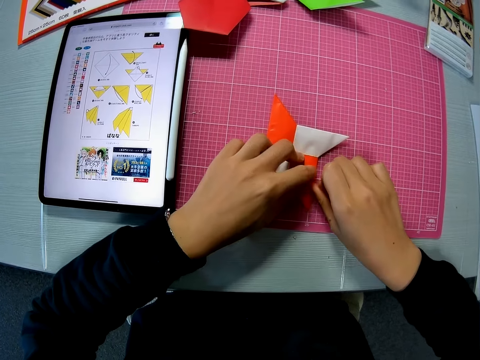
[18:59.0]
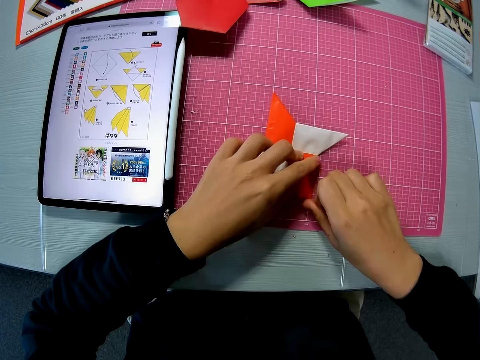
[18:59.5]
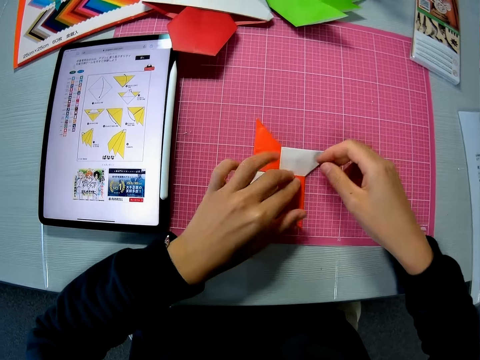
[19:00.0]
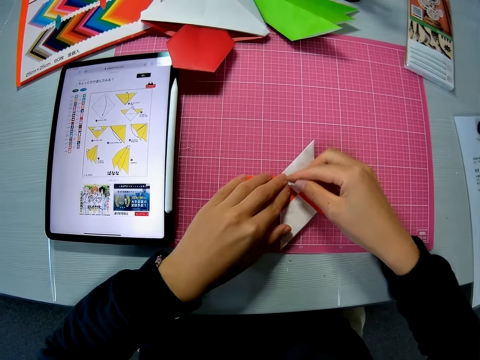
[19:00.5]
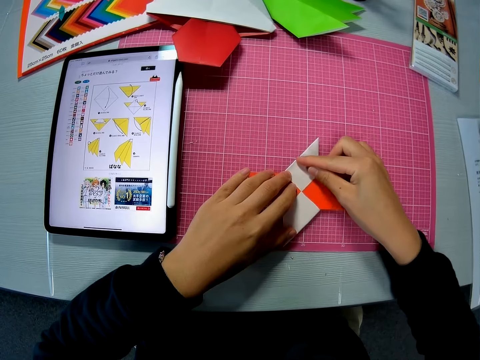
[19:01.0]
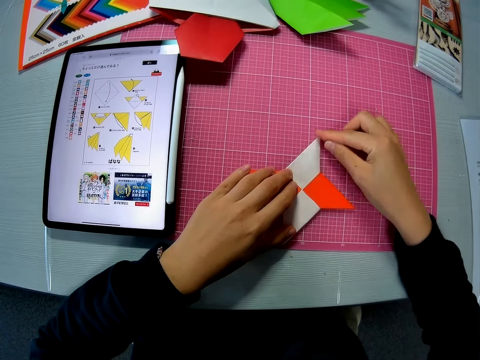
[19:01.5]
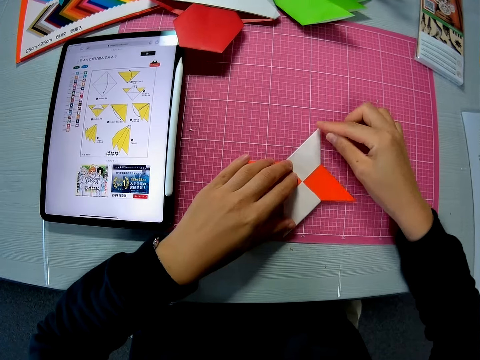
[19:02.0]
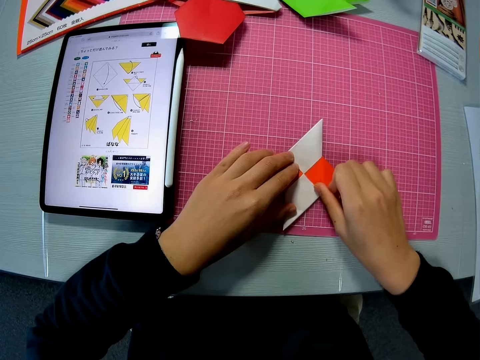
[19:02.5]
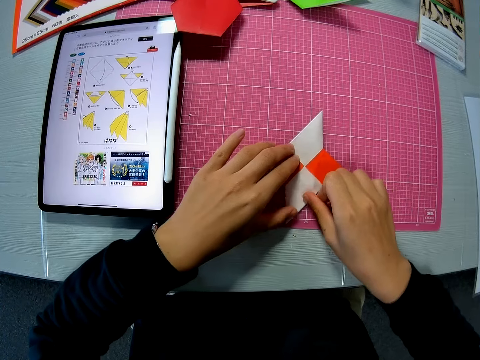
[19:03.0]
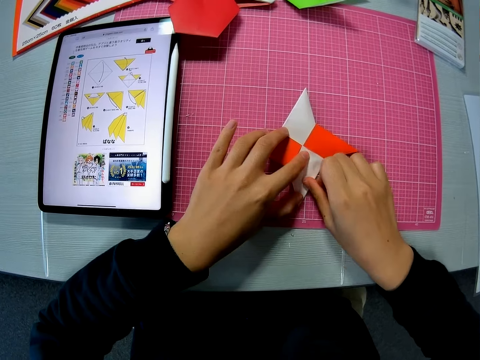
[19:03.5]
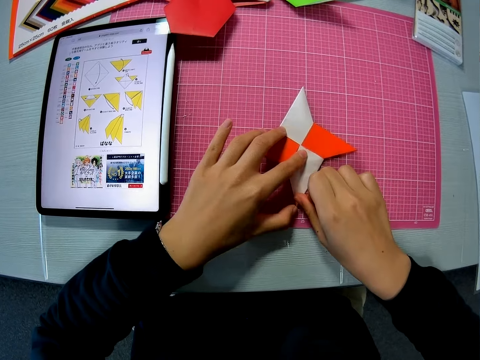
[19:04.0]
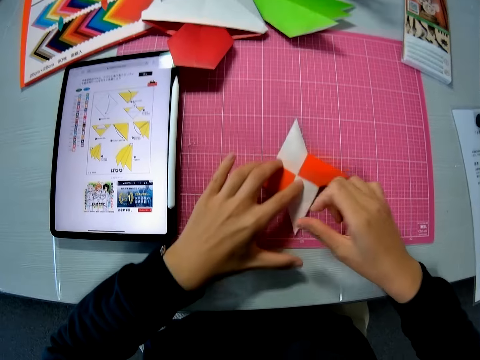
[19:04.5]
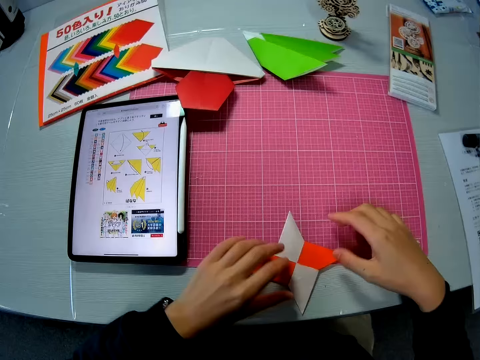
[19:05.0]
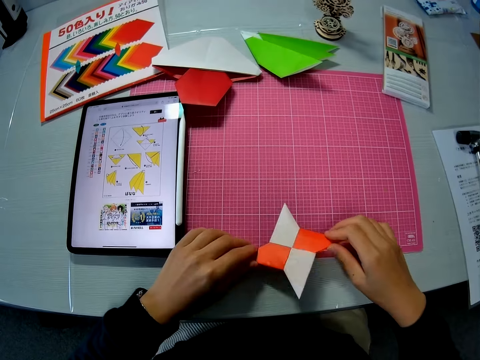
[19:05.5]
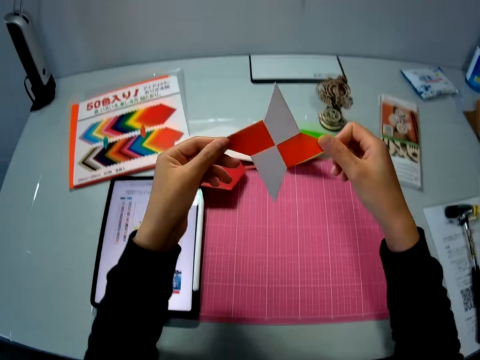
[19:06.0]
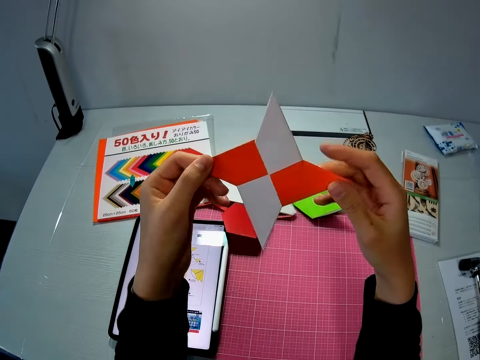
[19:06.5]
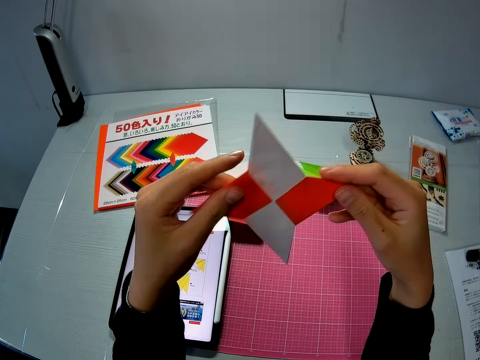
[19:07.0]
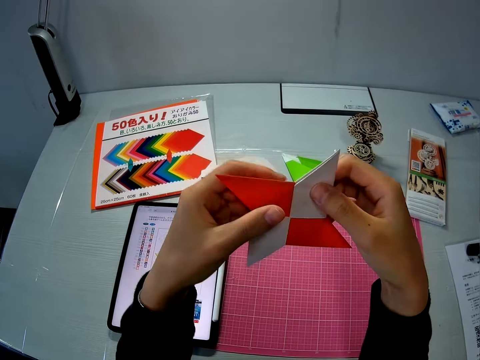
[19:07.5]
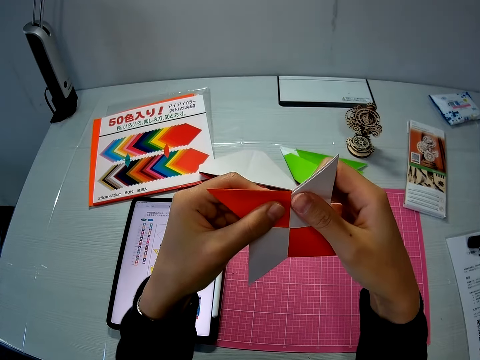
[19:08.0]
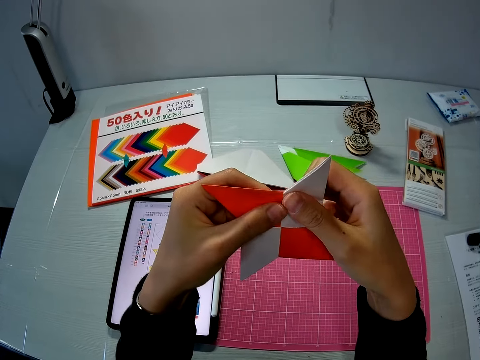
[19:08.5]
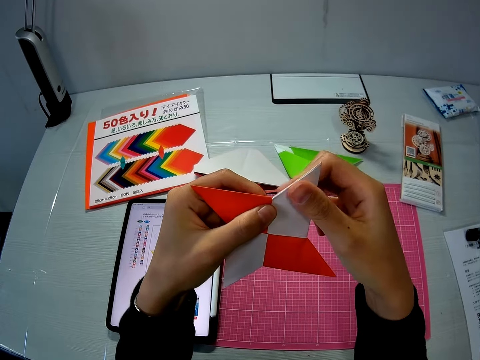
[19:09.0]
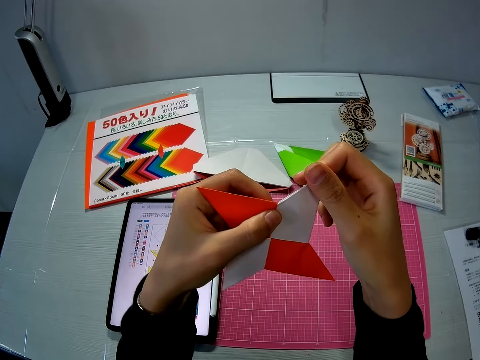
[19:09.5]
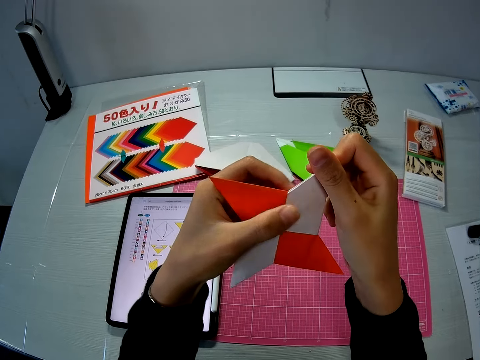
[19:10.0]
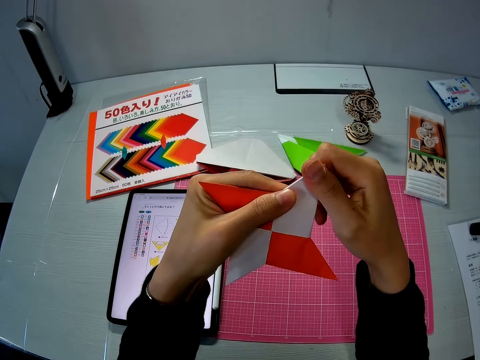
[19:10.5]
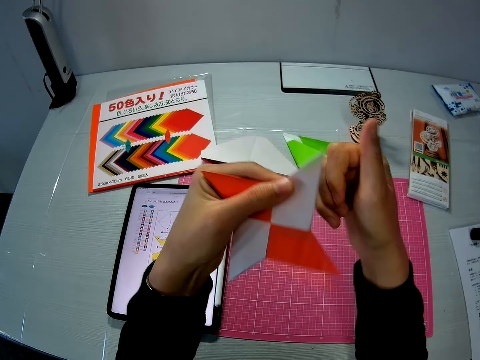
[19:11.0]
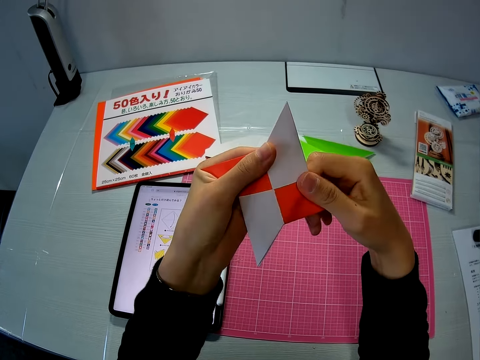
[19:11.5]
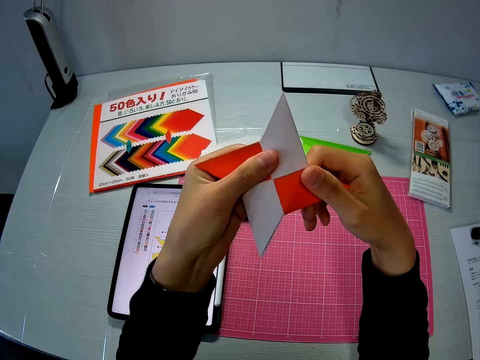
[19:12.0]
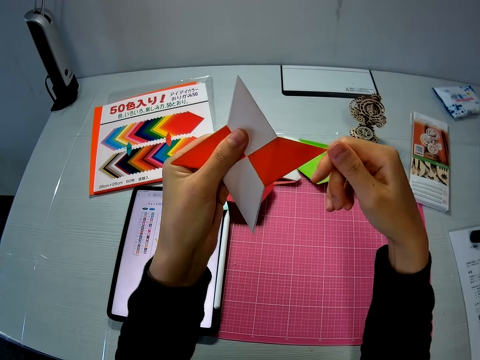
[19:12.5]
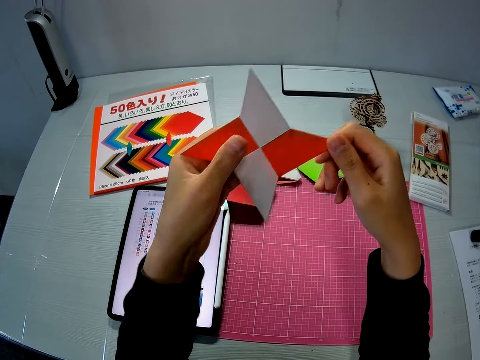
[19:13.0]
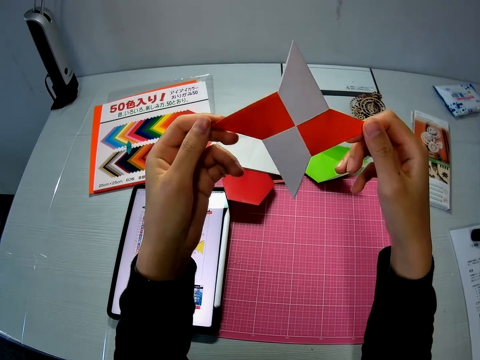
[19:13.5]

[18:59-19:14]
The camera wearer lifts the paper star off the mat. She holds the orange colored paper in her hands. She adjusts the orange colored paper on the table. She presses the paper star.

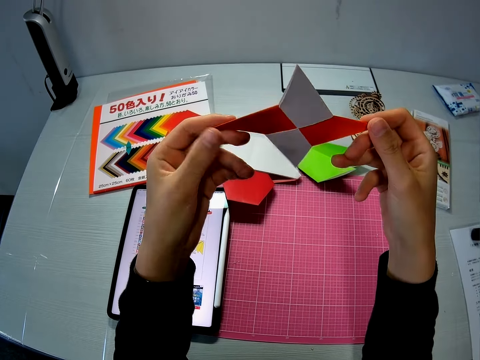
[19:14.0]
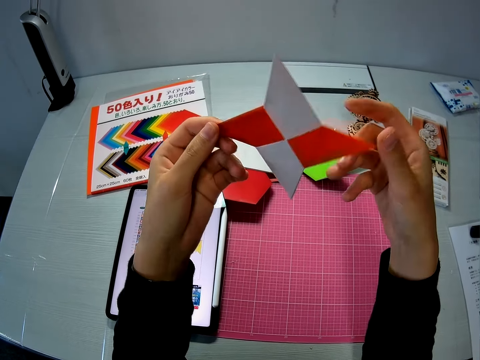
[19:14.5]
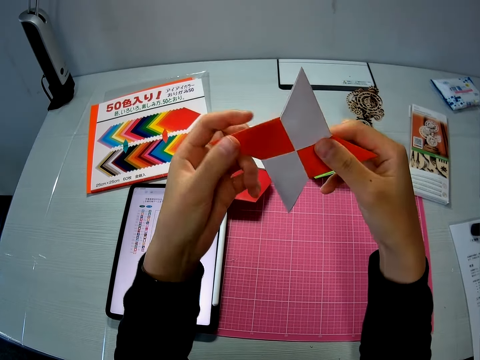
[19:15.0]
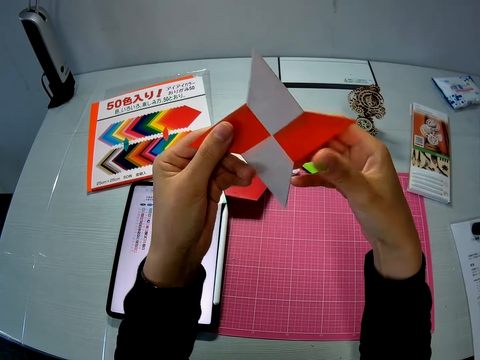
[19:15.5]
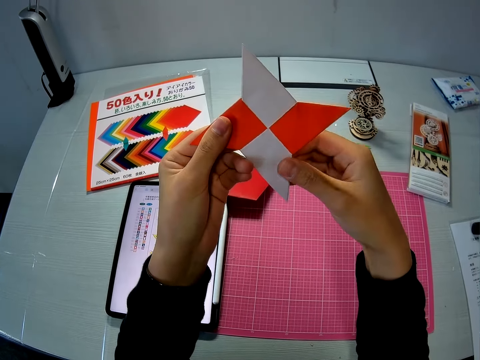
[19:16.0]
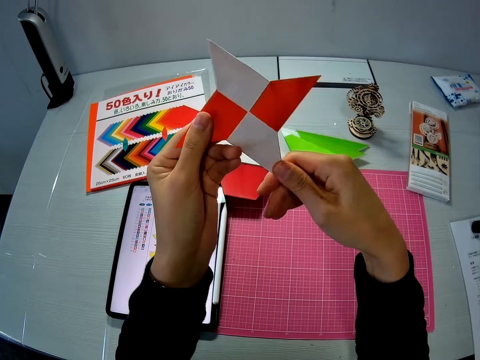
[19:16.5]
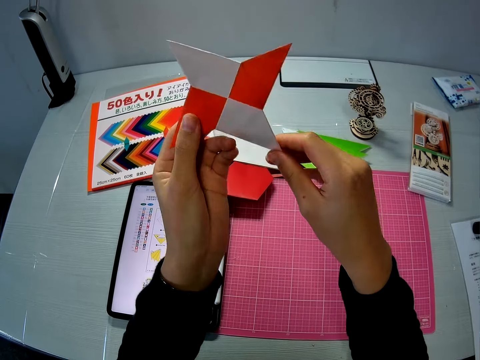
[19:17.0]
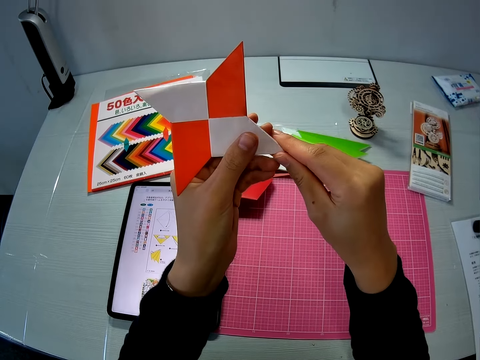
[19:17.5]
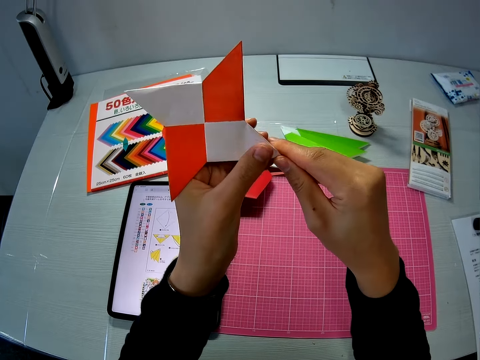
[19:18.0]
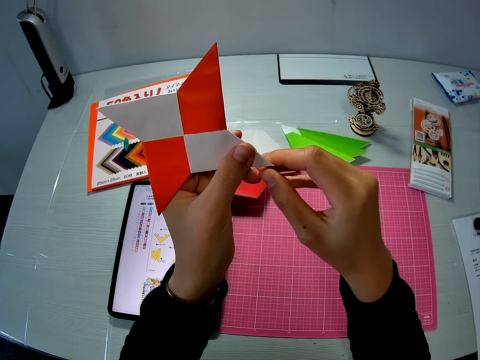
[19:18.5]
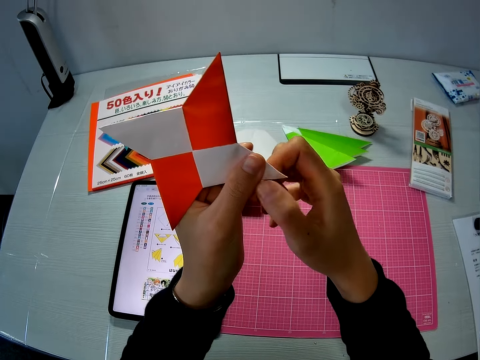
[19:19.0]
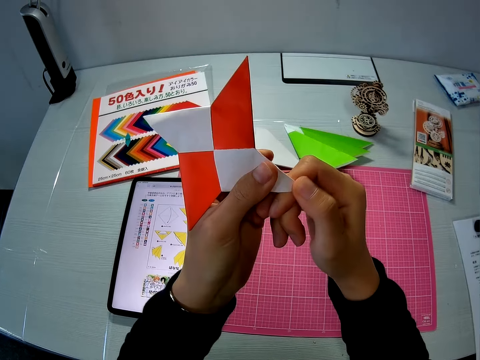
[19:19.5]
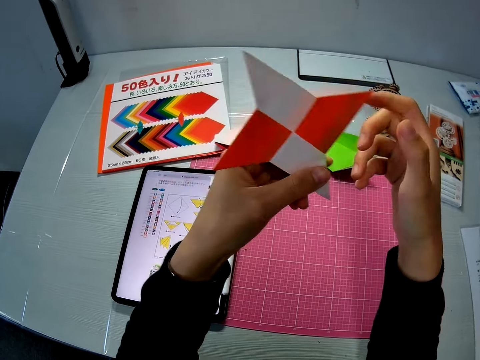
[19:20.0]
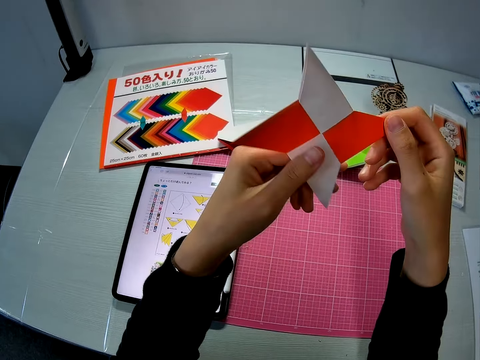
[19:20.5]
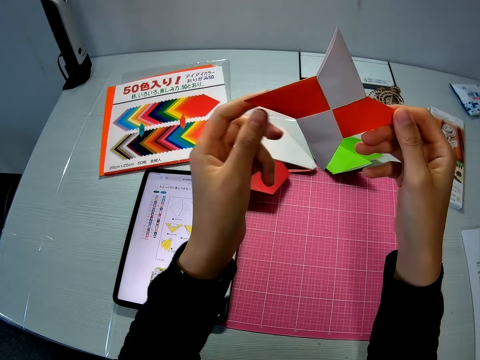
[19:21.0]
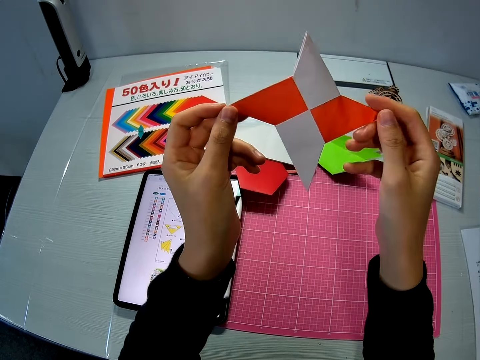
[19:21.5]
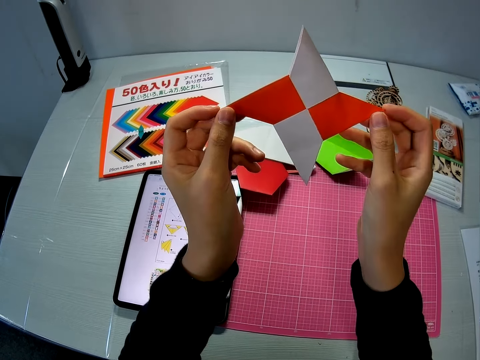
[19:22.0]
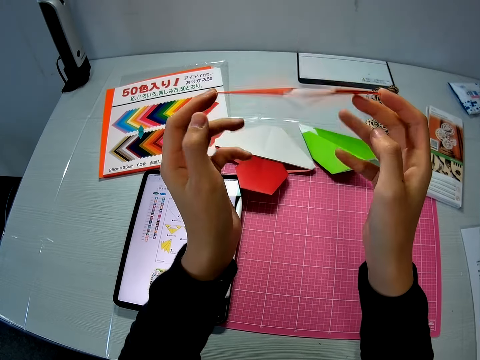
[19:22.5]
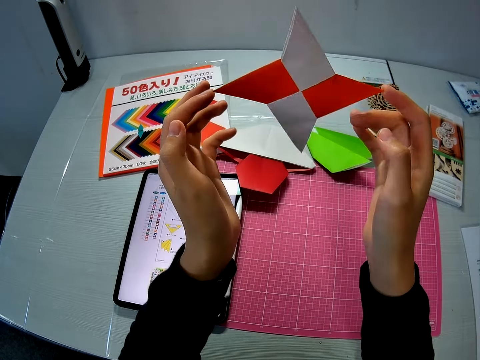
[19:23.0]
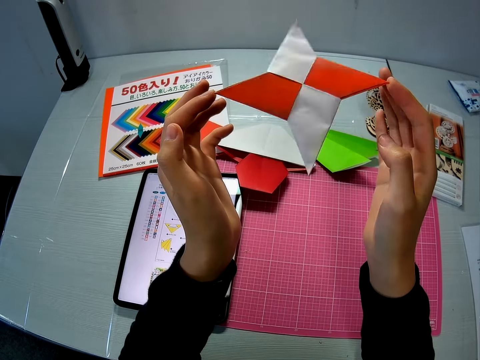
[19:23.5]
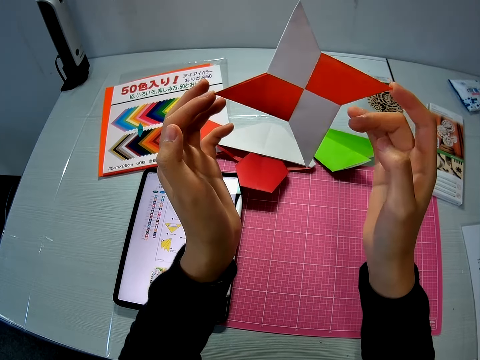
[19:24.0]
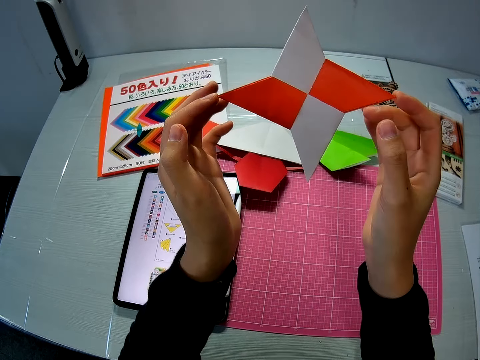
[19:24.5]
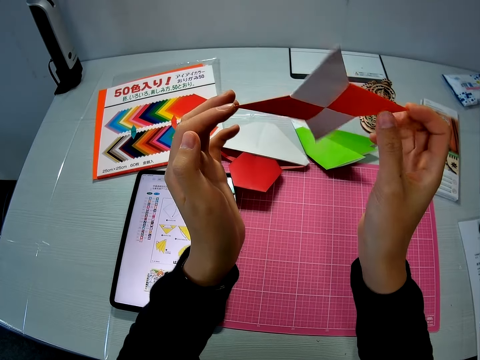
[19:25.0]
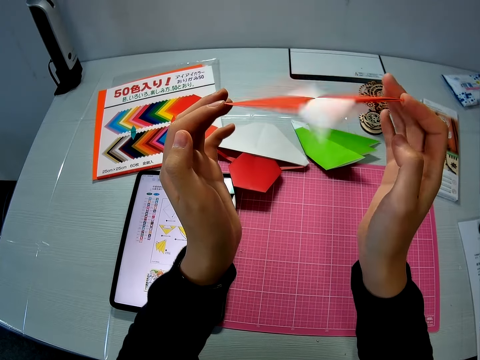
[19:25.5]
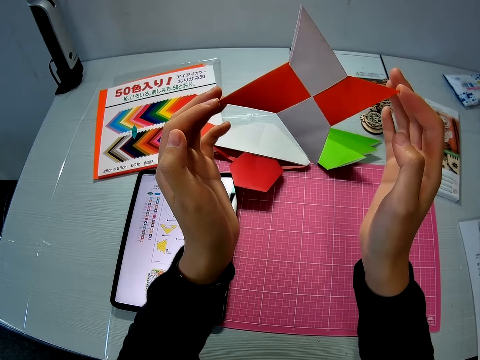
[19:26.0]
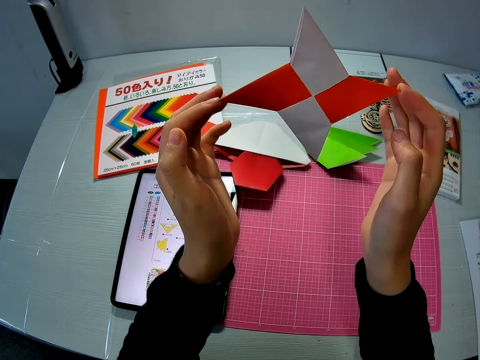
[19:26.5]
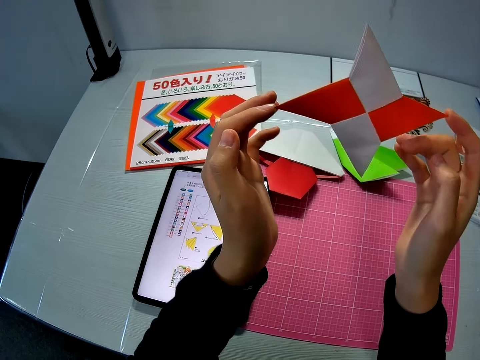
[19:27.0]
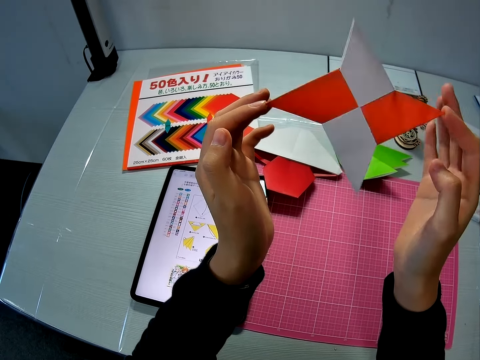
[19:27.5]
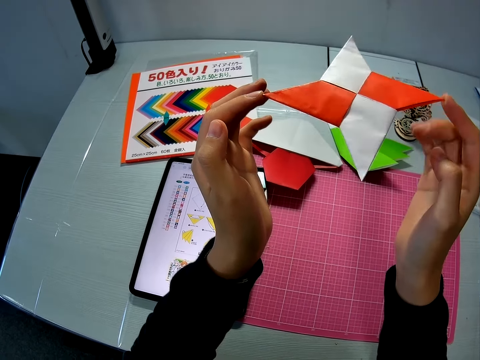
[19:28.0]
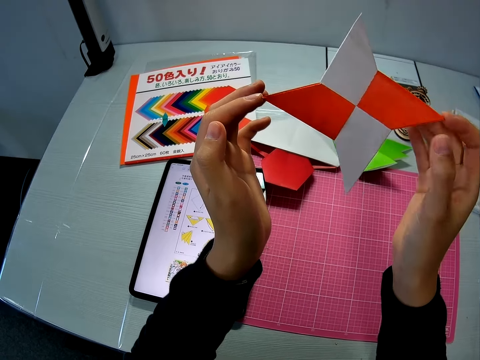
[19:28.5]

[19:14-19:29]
The camera wearer spins the orange colored paper or paper star in her hands.
